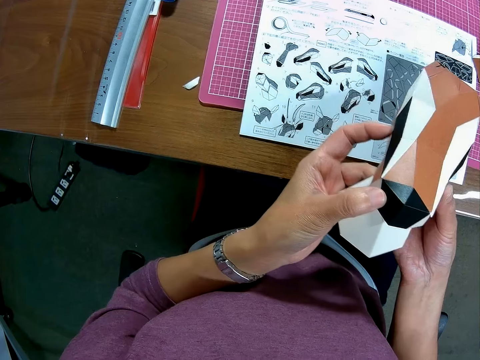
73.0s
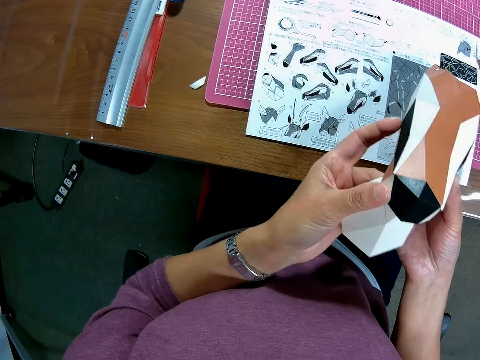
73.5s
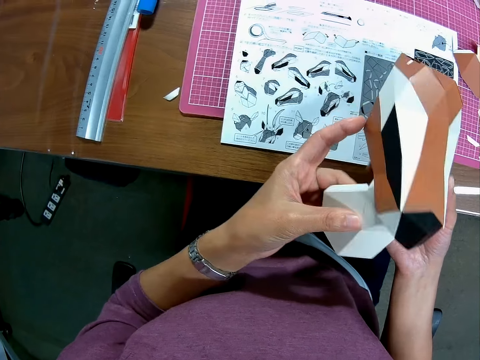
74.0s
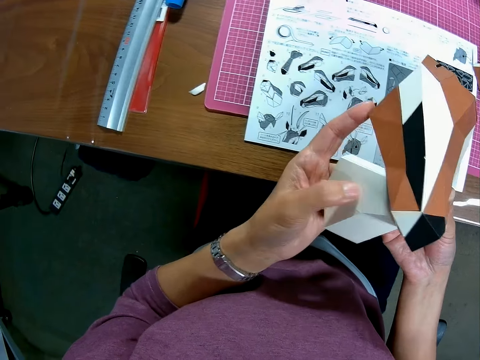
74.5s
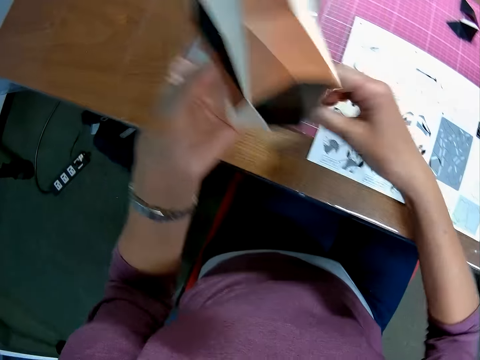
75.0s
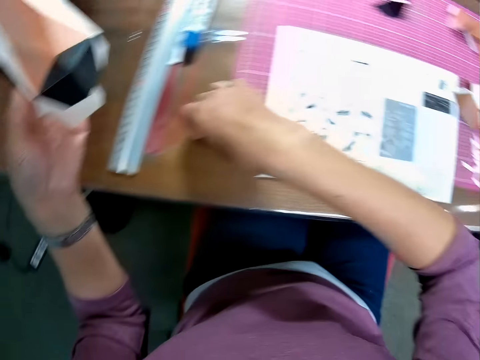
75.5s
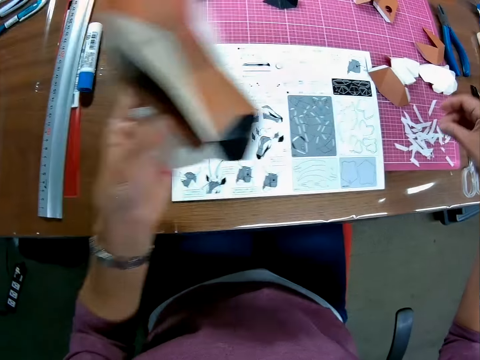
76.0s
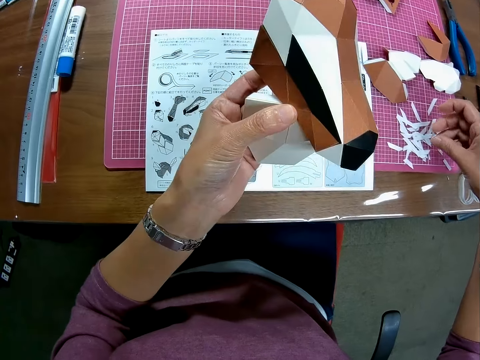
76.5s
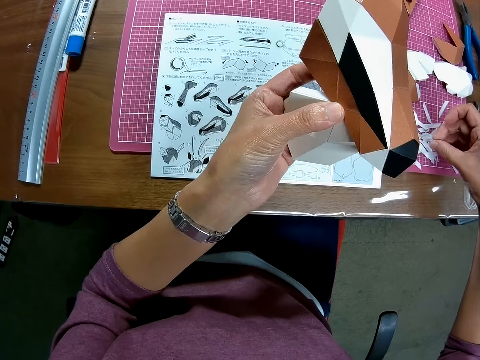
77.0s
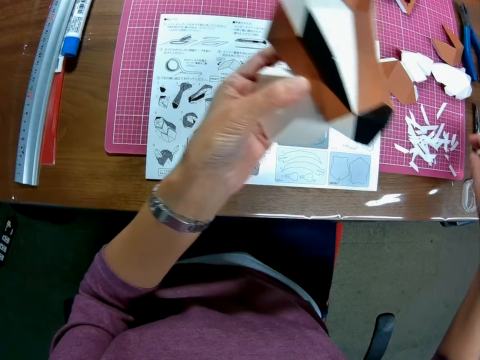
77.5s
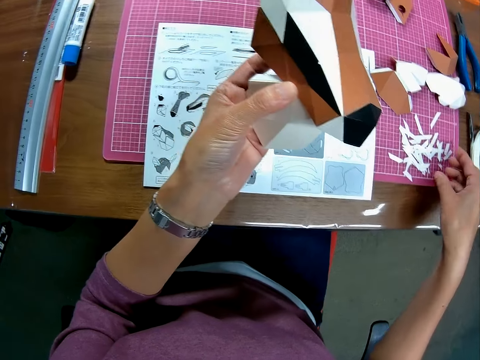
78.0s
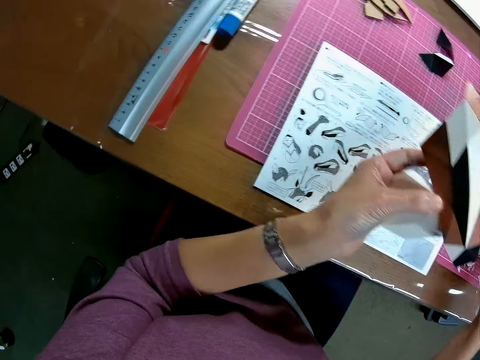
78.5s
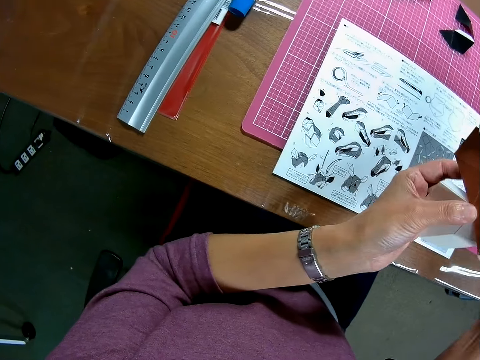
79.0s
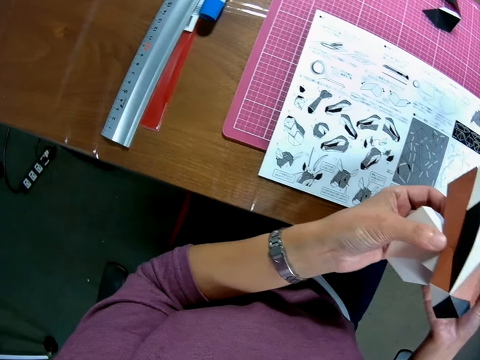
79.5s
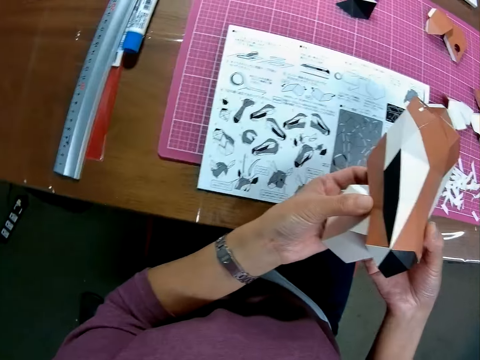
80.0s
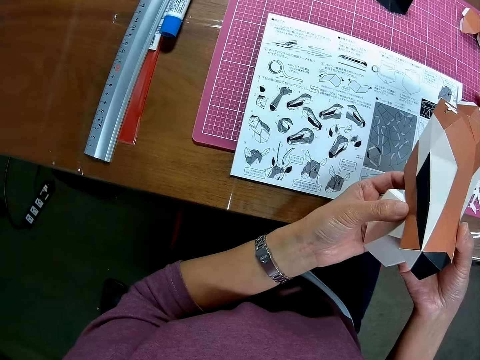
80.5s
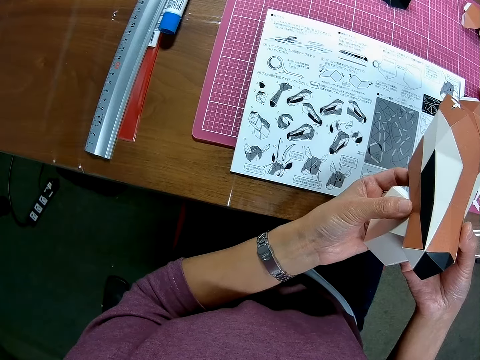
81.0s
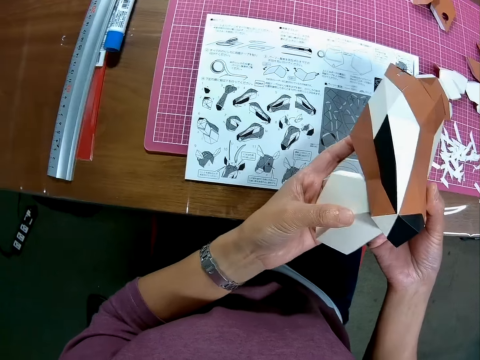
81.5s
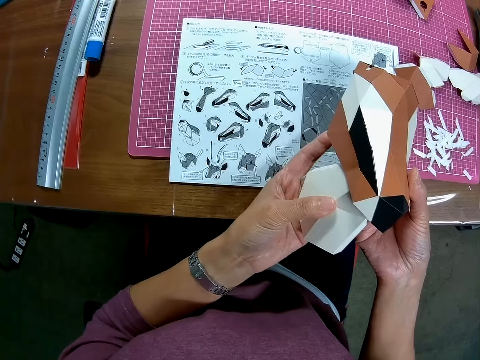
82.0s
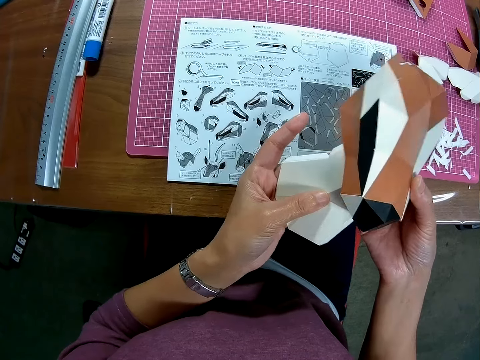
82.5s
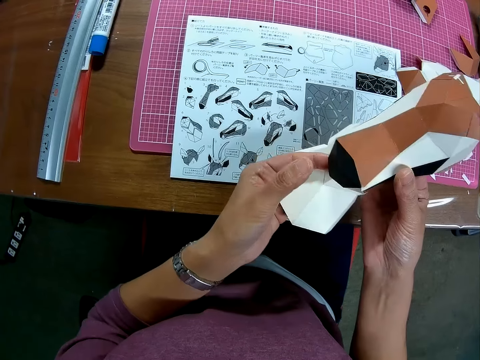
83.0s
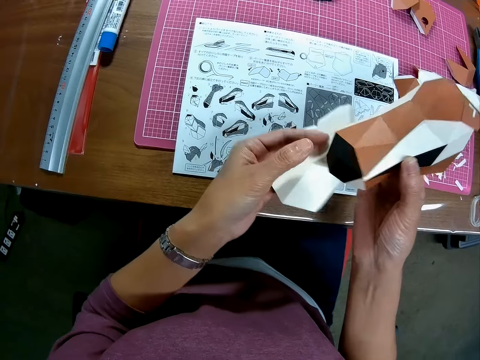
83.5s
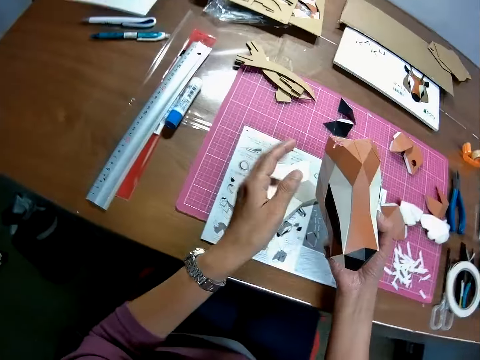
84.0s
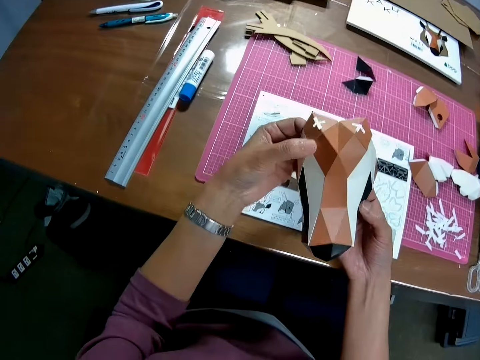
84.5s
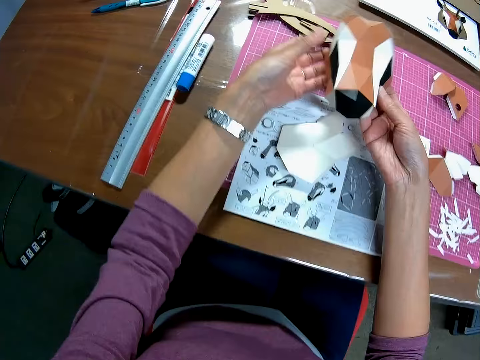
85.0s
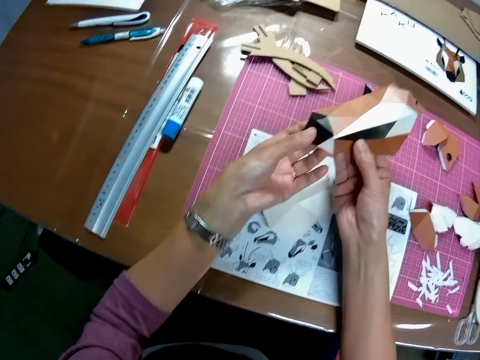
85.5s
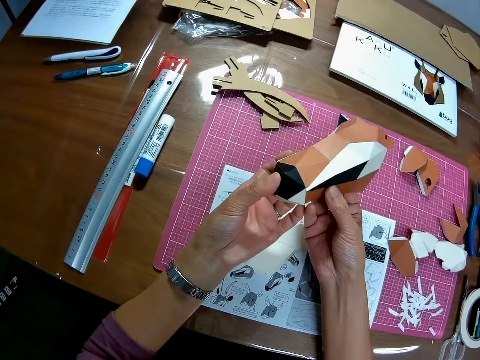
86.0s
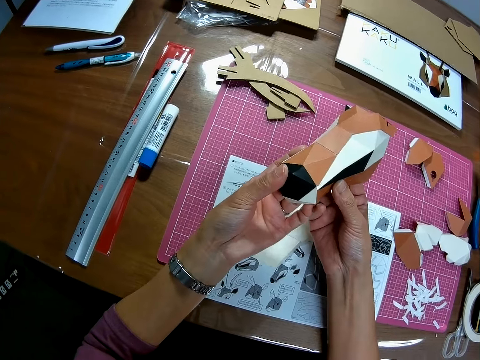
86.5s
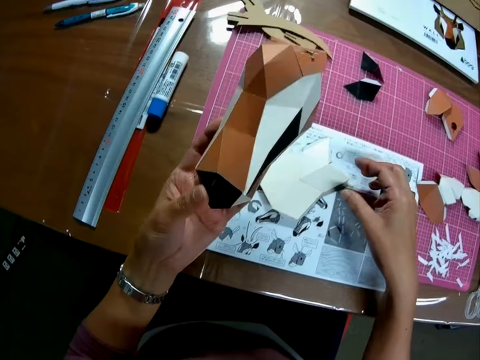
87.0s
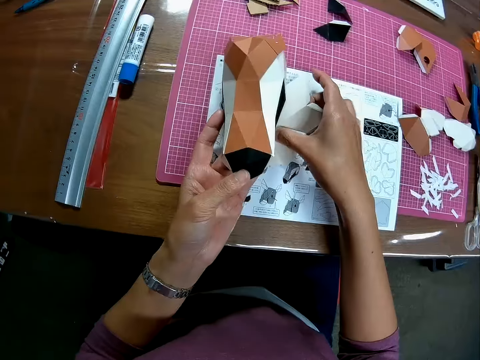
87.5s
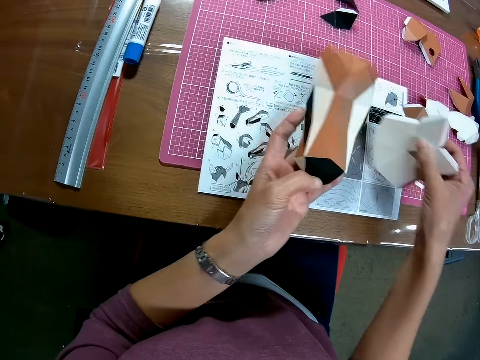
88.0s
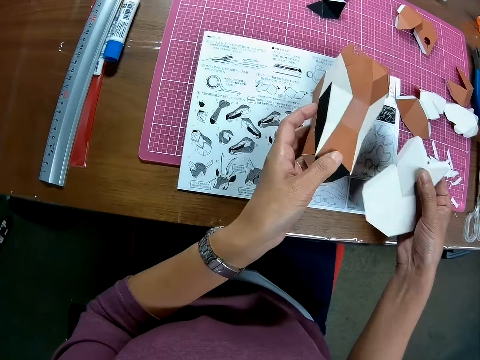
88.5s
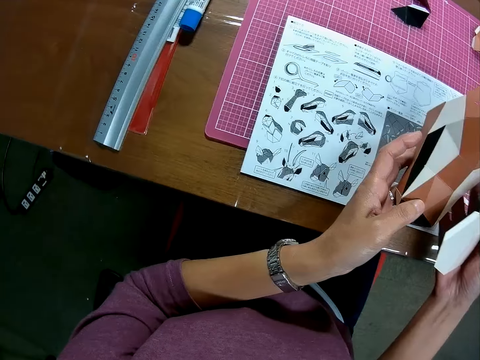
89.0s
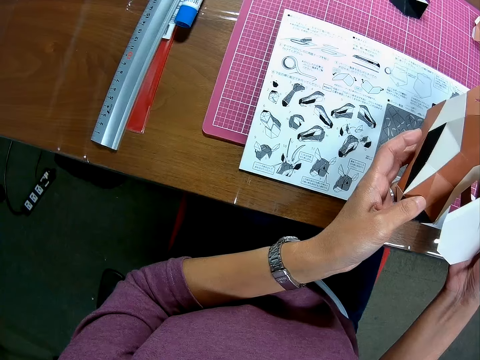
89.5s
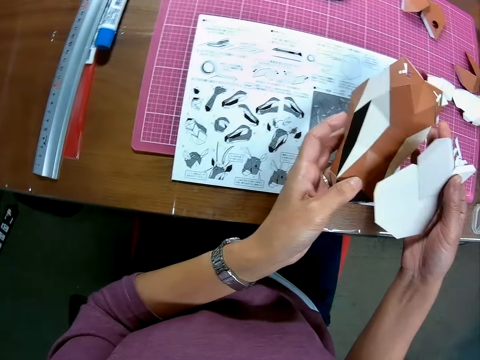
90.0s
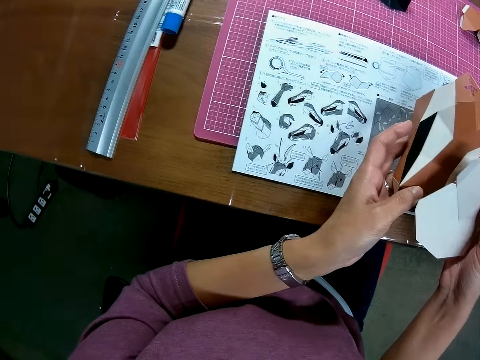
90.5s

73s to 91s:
The camera wearer passes the model to the left hand. She picks up a small piece of paper from the table. She puts the small piece of paper on the cutting mat. She moves the small pieces of paper. She looks at the manual. She joins the papercraft and the papercraft piece. She looks at the models. She puts the model on the manual. She touches the model. She looks at the model. She adjusts the papercraft in her hand. She passes the model to the left hand. She picks up the papercraft piece from the table. She looks at the manual.

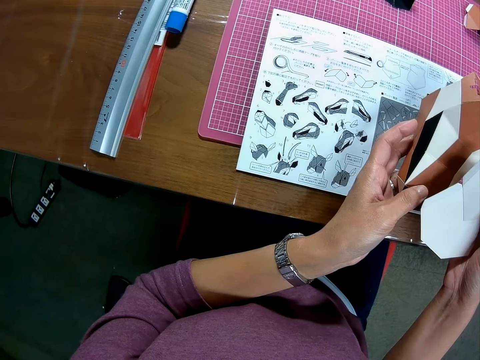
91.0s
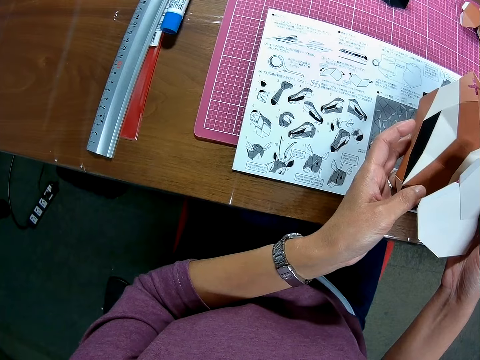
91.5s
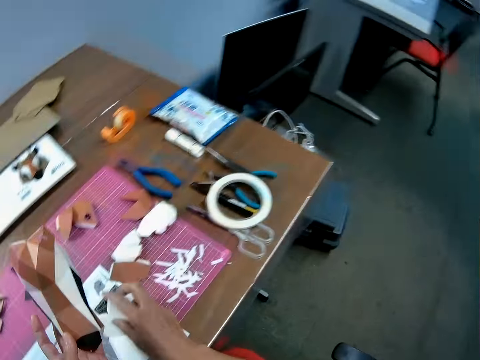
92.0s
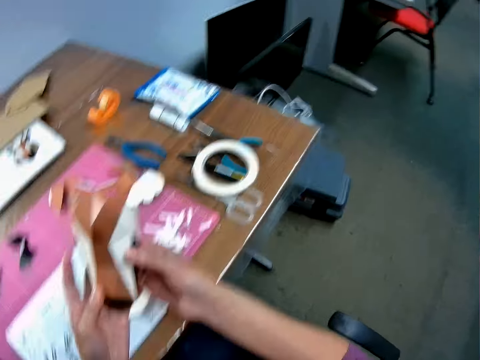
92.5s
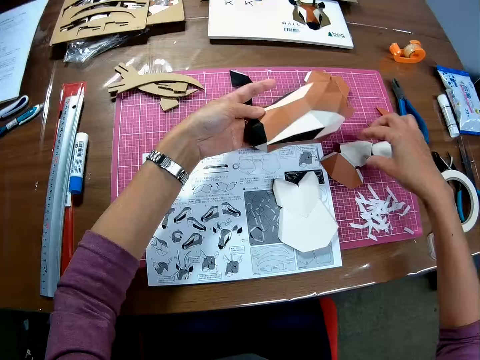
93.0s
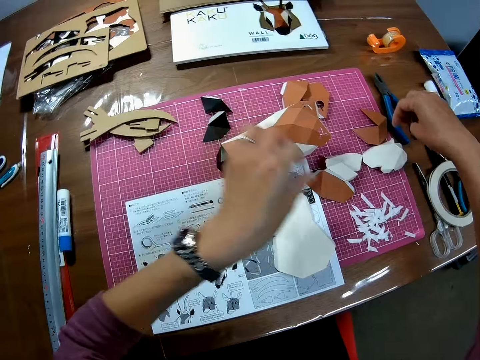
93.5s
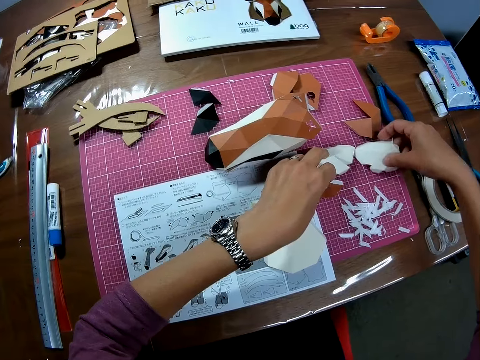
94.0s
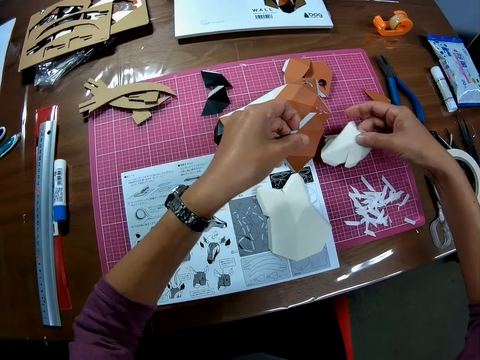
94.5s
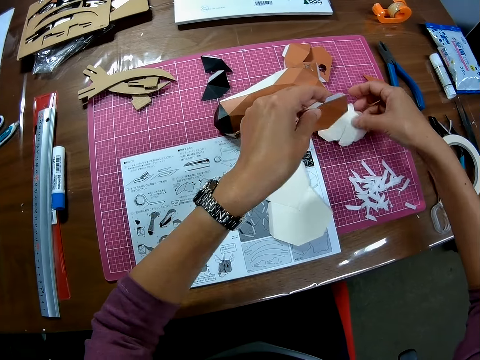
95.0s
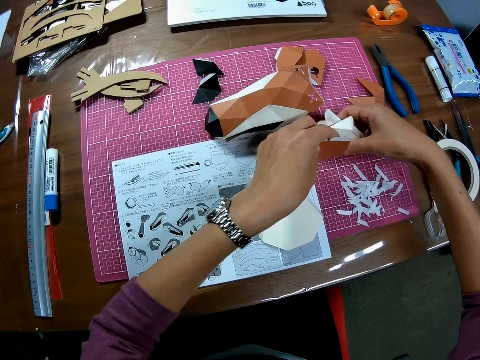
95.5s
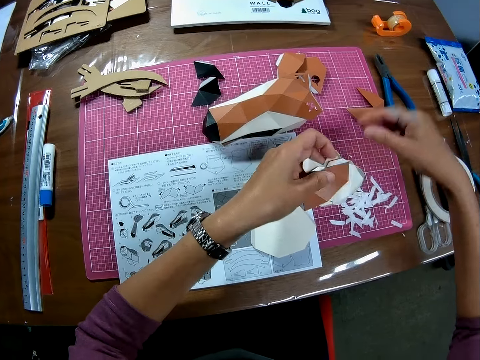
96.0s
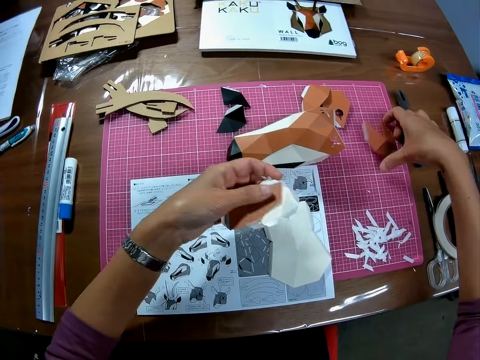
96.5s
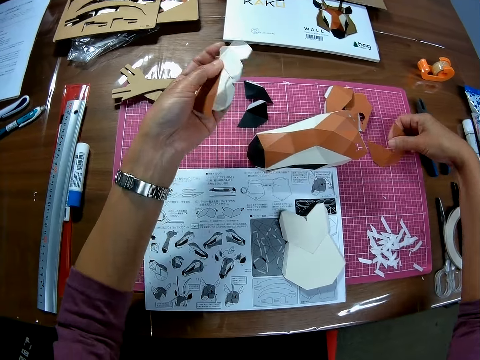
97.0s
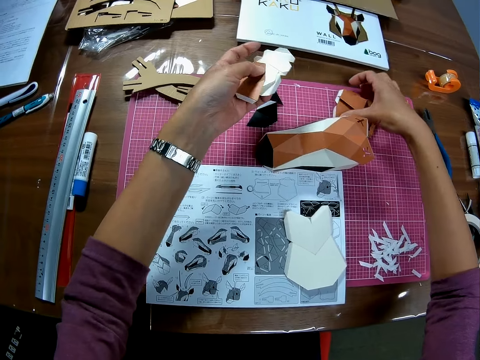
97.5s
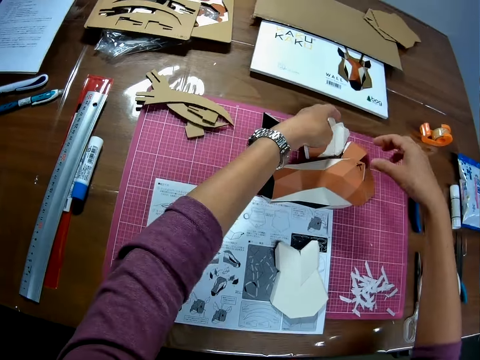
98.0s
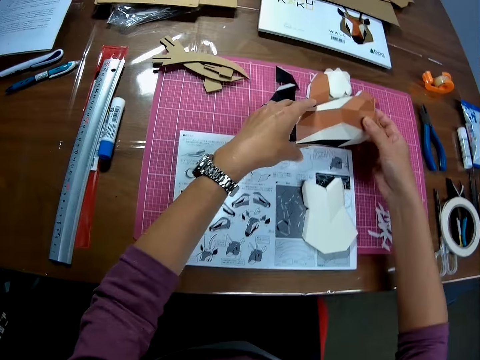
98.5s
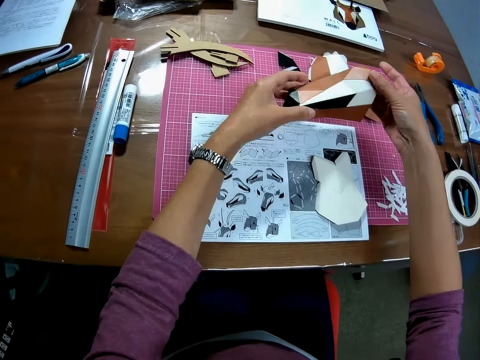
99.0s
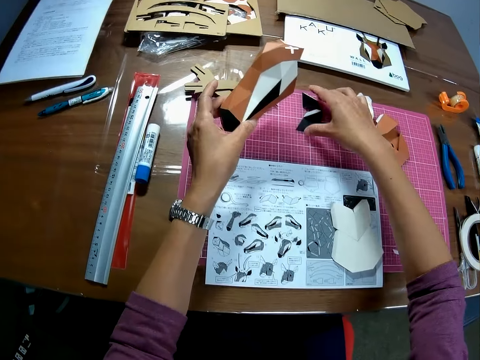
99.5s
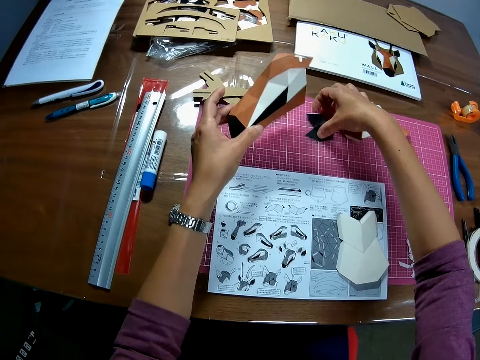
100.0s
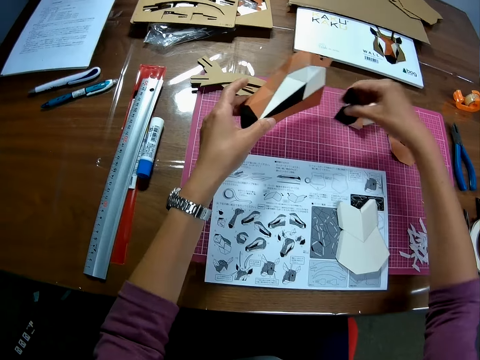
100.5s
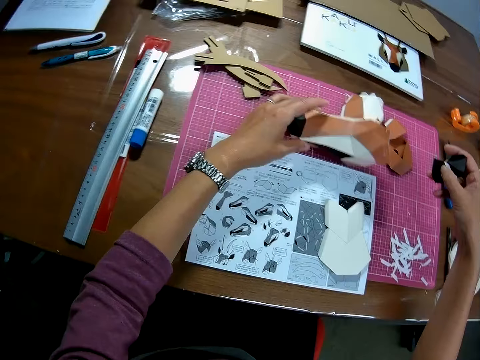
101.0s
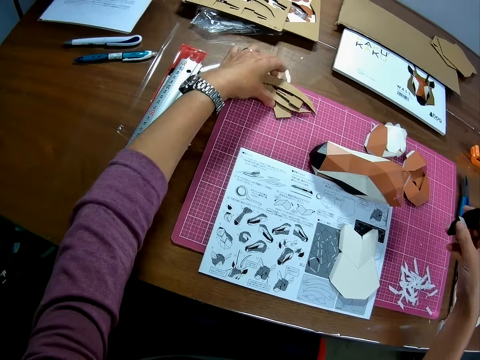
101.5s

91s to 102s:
The camera wearer puts the model on the cutting mat. She touches the model. She passes the model to the left hand. She puts the model on the cutting mat. She picks up some papercraft pieces from the table. She passes the model to the left hand. She picks up the model. She puts the models on the cutting mat. She picks up the papercraft from the table. She passes the model to the left hand. She picks up the papercraft pieces from the table with her right hand. She puts the model on the cutting mat. She picks up the cardboard pieces.
